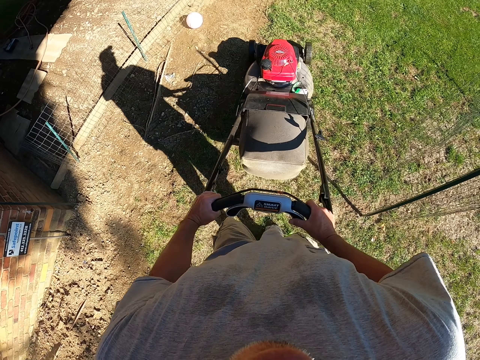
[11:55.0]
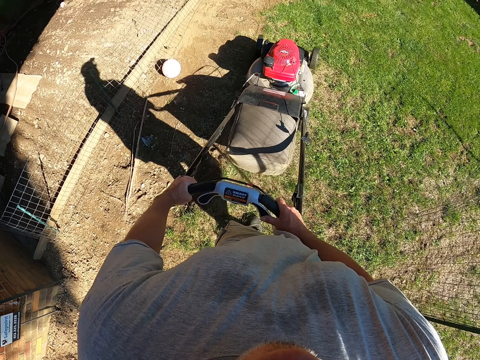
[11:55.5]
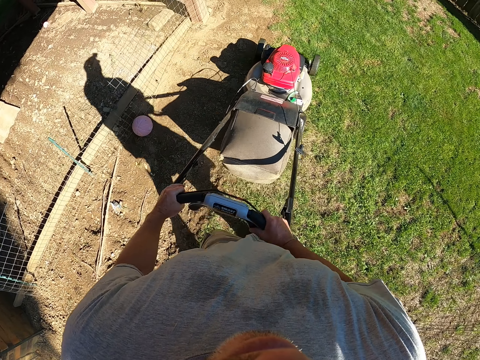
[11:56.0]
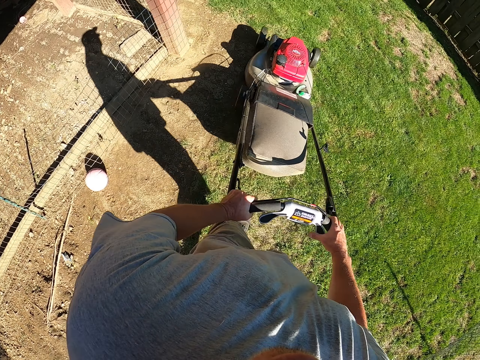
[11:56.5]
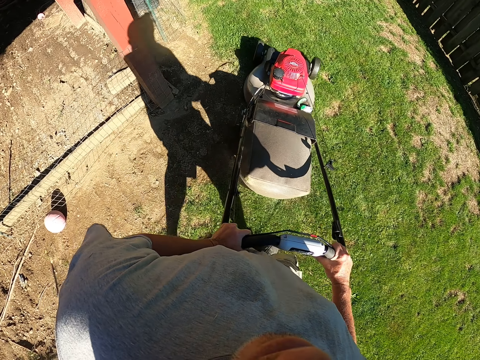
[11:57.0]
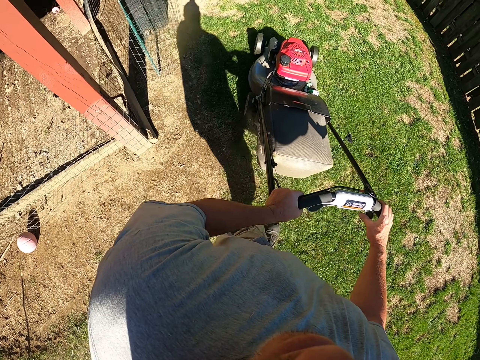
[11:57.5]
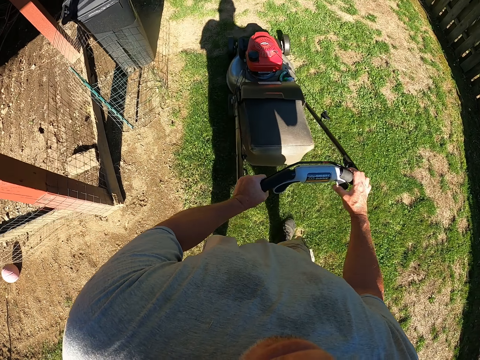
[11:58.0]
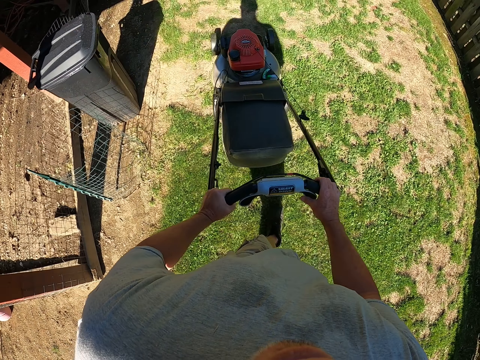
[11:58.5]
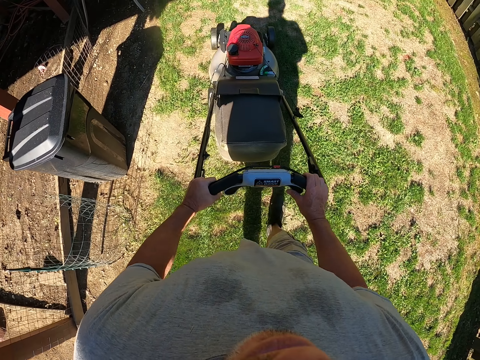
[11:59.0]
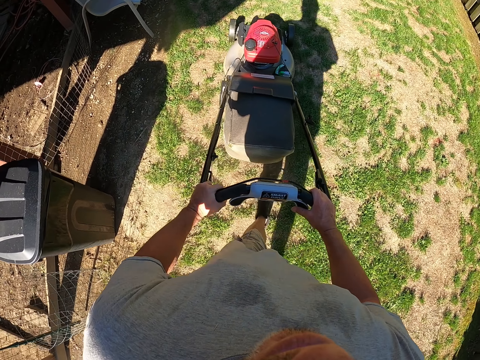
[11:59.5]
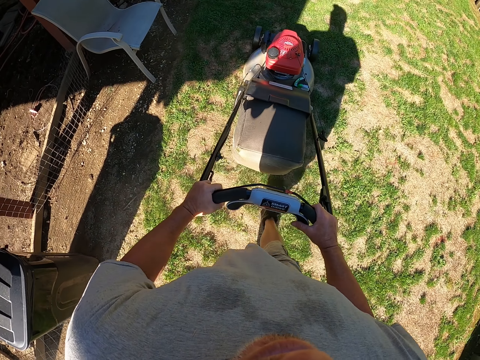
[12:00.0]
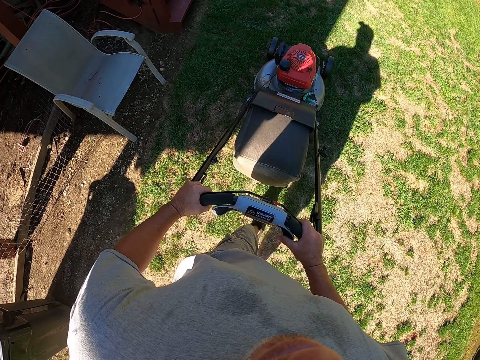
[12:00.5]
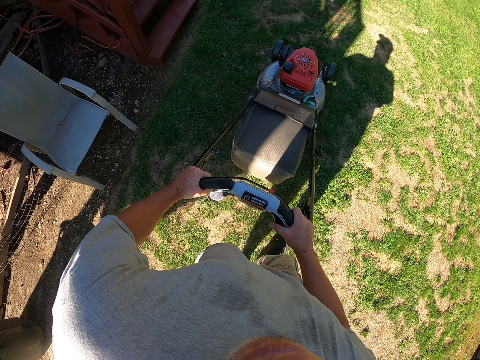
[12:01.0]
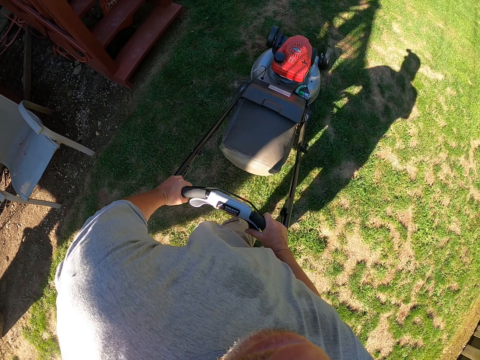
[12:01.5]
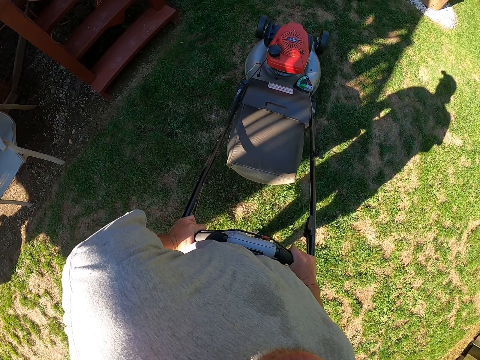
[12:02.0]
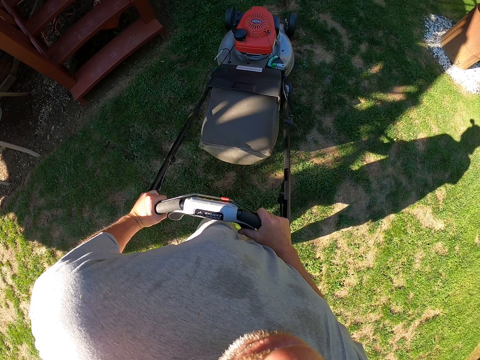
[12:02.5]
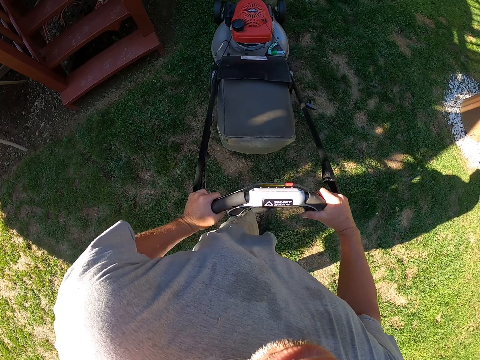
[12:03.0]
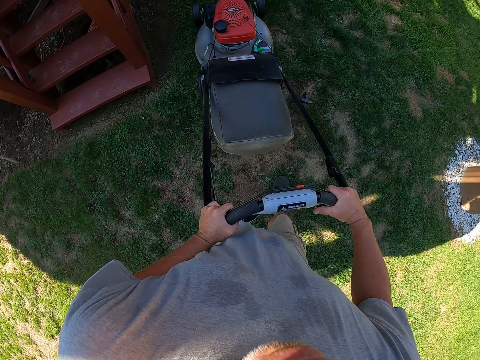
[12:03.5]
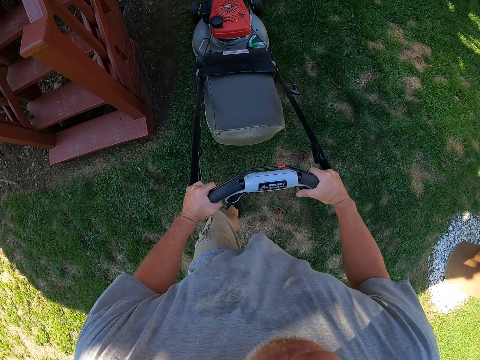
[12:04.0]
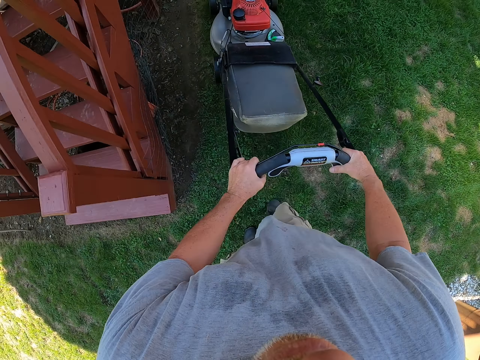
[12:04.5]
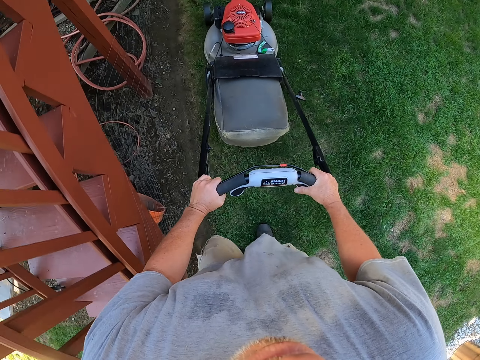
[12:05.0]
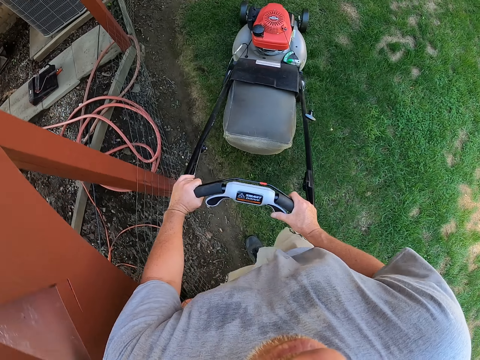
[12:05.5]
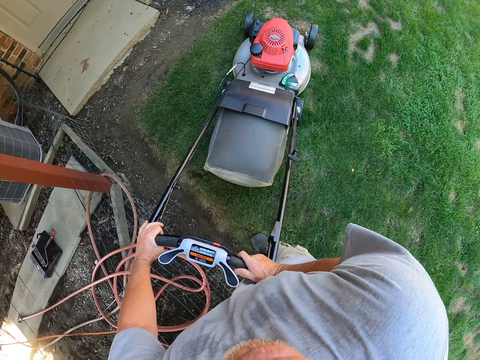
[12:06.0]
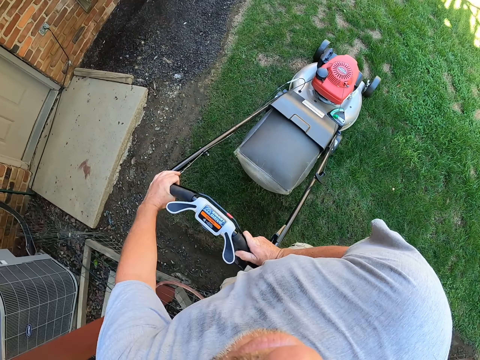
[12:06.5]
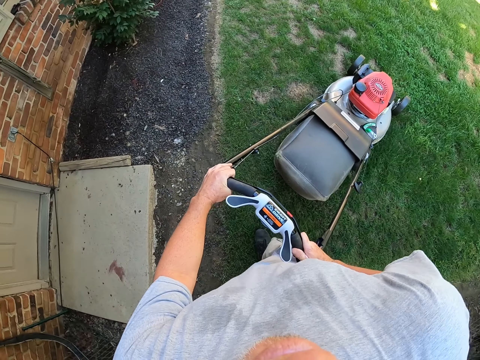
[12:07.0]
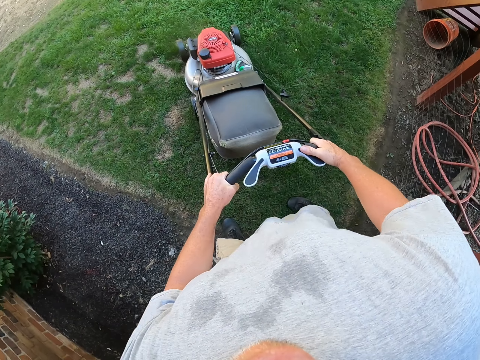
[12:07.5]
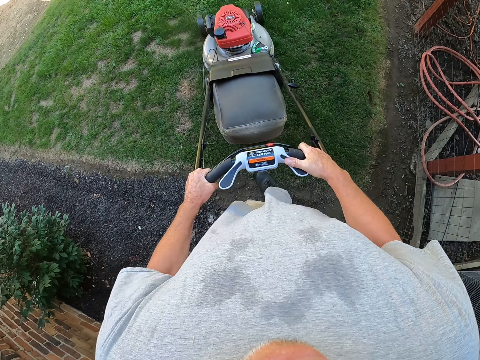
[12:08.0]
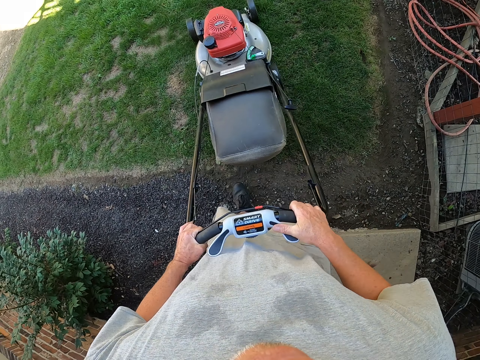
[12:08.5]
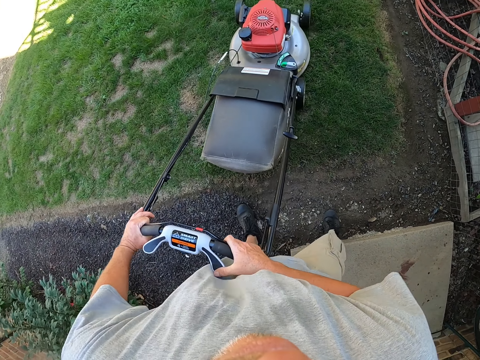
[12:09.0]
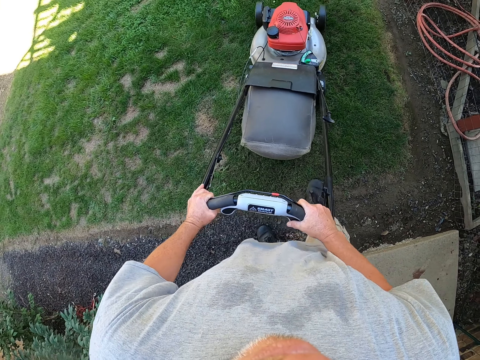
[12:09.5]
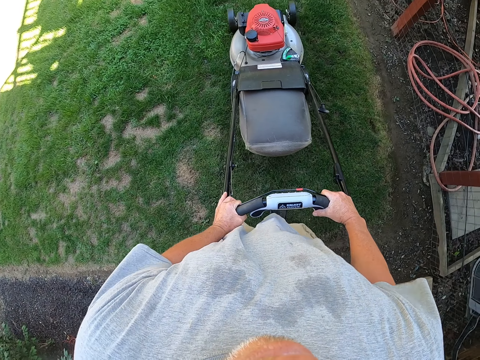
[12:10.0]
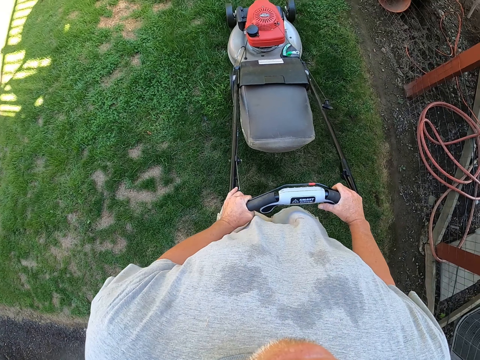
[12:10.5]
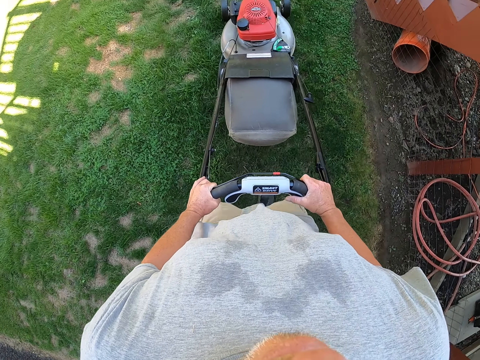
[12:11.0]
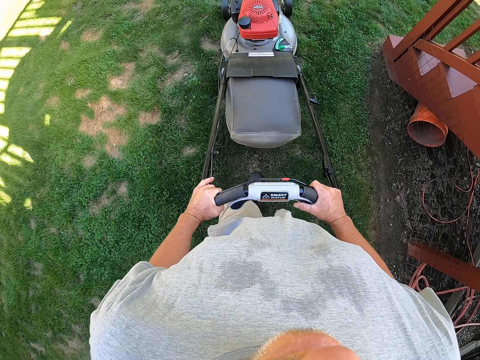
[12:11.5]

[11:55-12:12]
The camera wearer pulls the lawn mower. They cut grass with the lawn mower.

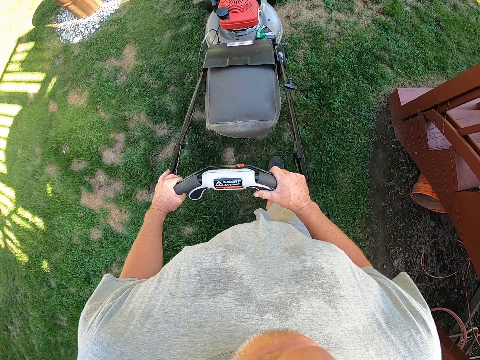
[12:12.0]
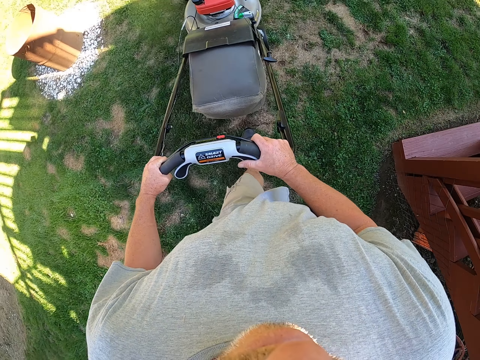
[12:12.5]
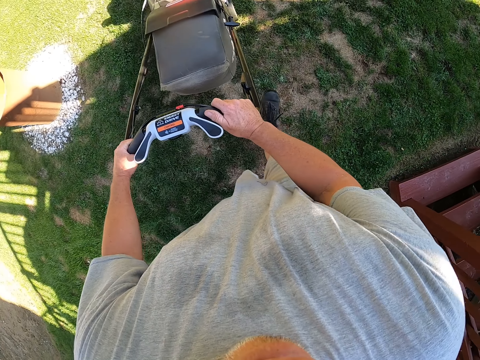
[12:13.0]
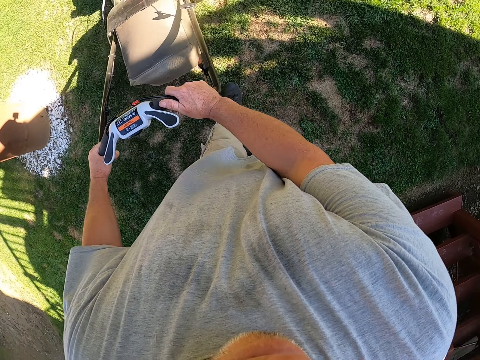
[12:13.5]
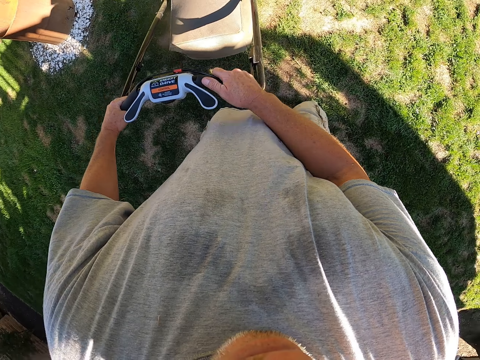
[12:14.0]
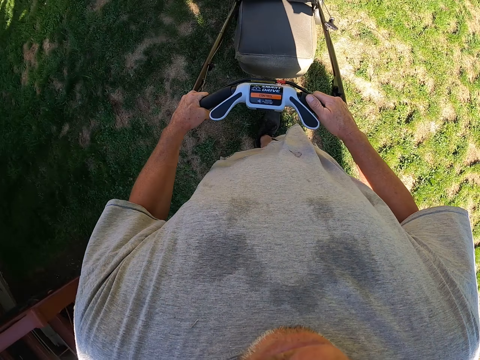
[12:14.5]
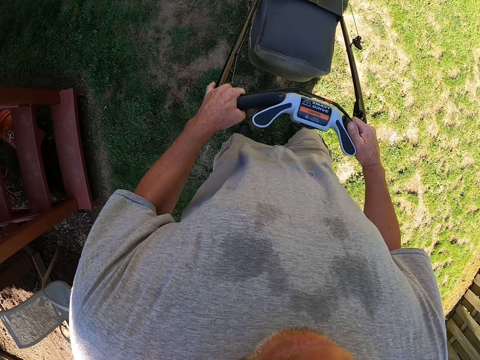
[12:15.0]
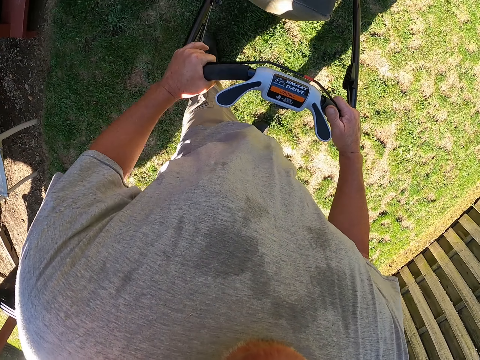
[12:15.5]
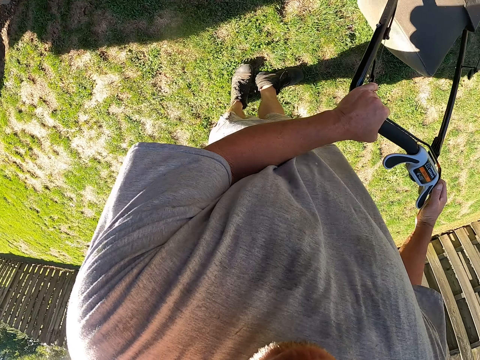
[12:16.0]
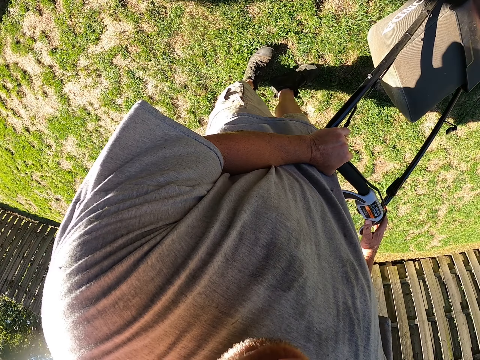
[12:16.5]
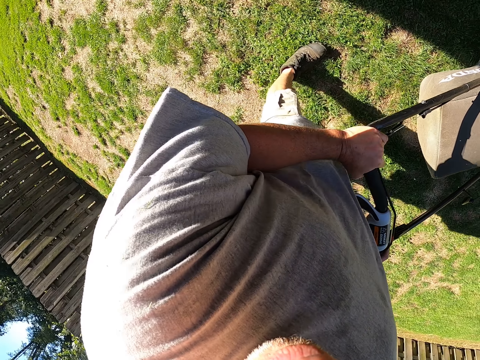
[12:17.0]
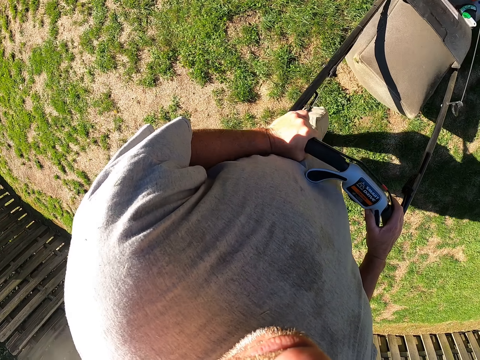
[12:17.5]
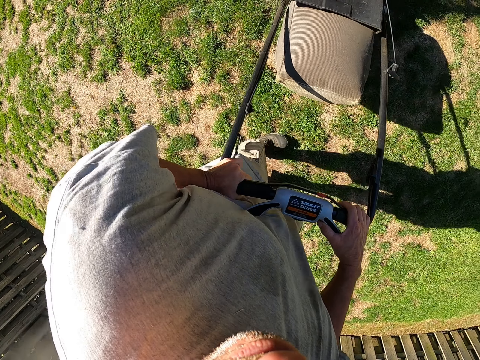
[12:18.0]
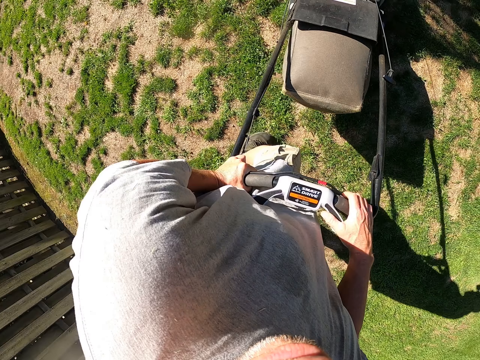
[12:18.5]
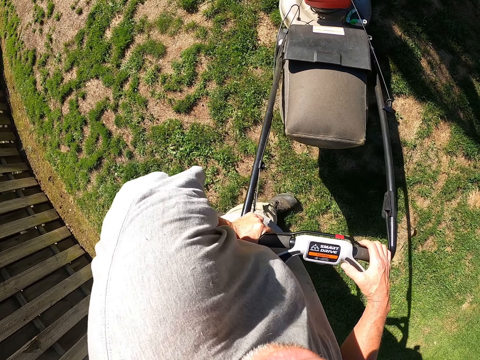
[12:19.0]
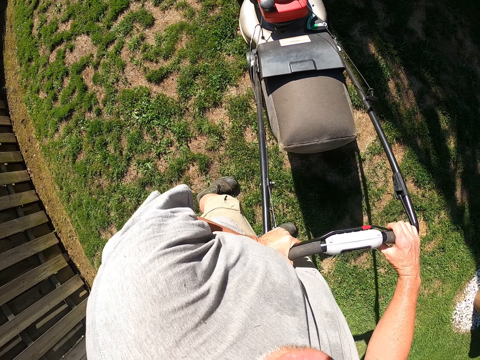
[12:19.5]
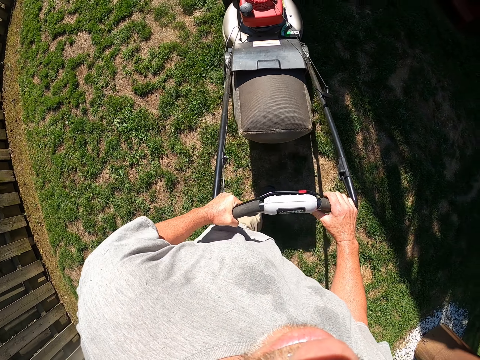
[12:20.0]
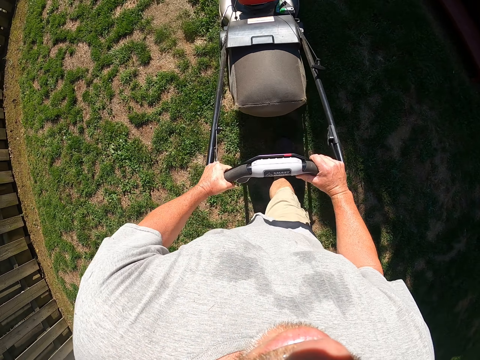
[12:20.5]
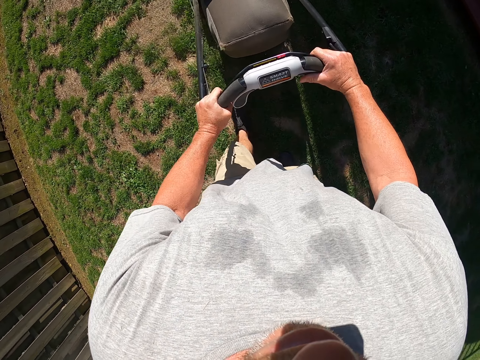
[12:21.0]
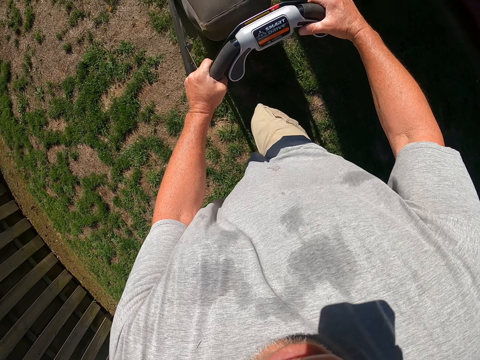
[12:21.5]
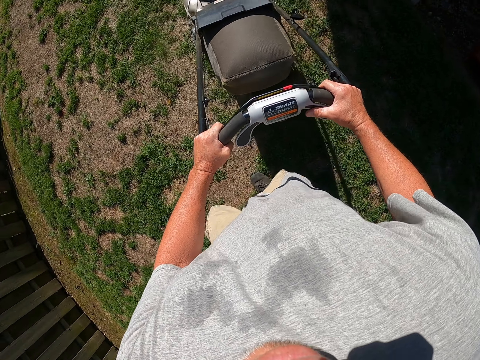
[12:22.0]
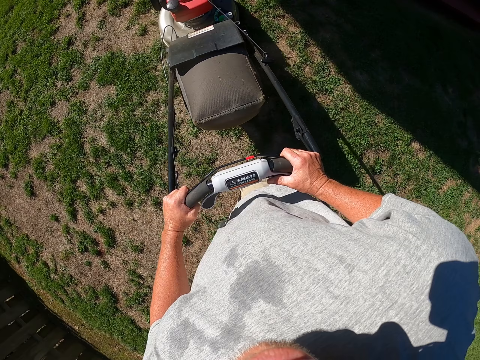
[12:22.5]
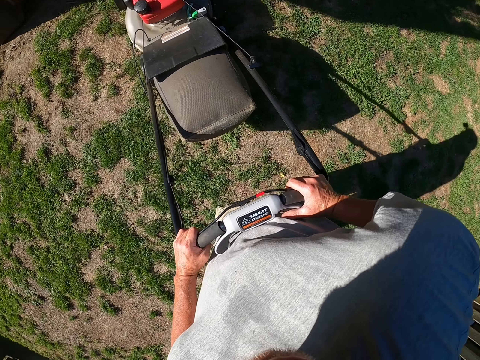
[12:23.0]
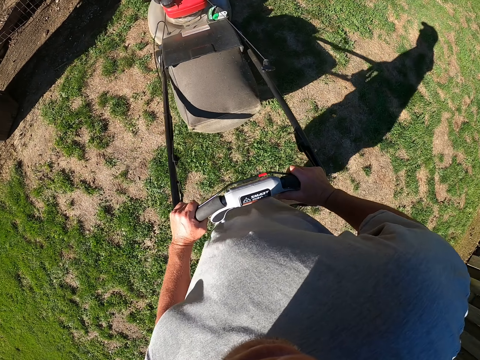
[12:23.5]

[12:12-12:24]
The camera wearer pulls the lawn mower. They cut grass with the lawn mower. They rotate the lawn mower.
